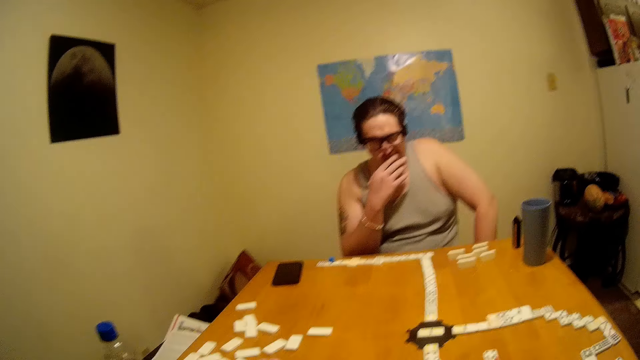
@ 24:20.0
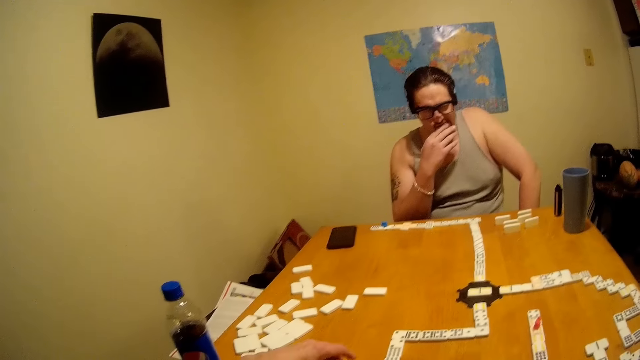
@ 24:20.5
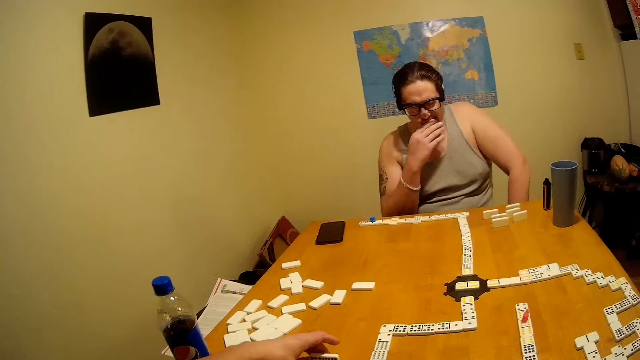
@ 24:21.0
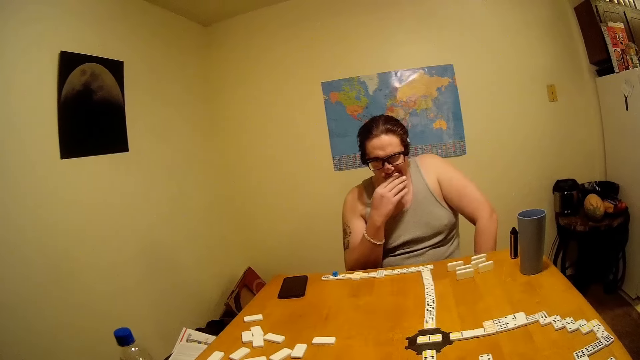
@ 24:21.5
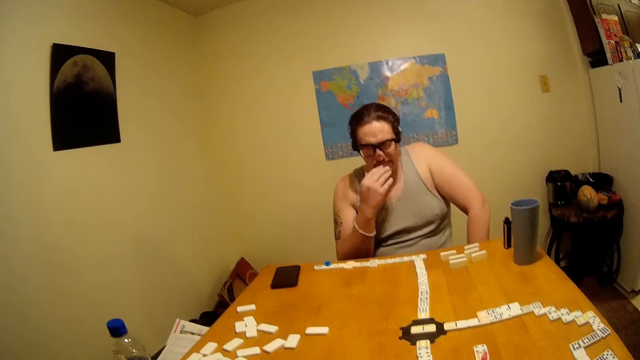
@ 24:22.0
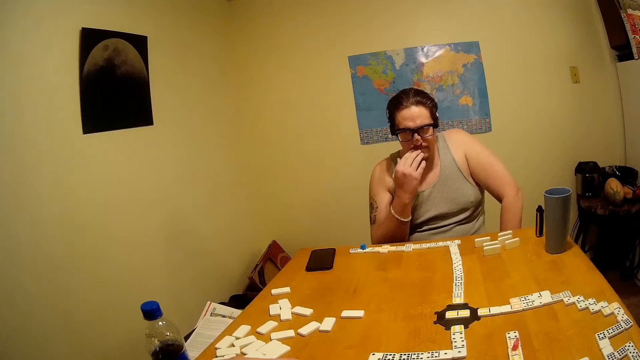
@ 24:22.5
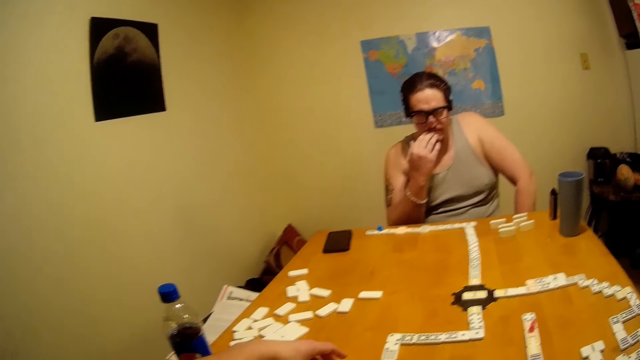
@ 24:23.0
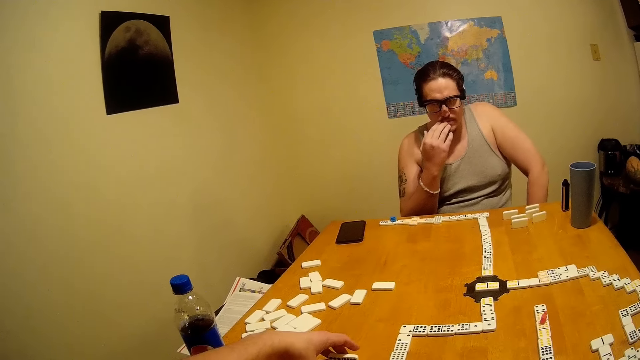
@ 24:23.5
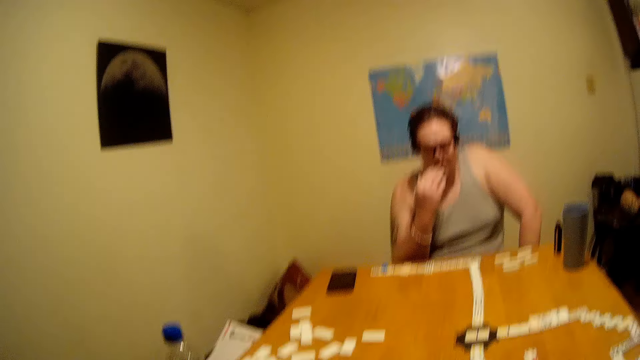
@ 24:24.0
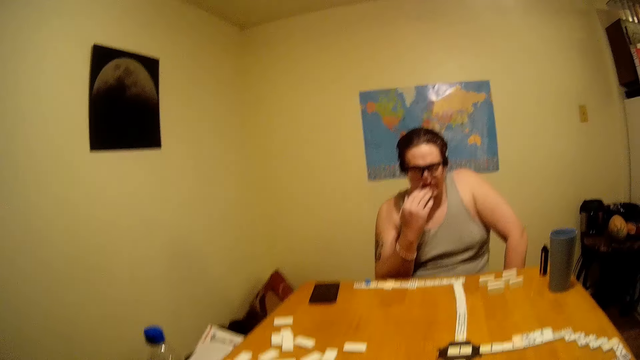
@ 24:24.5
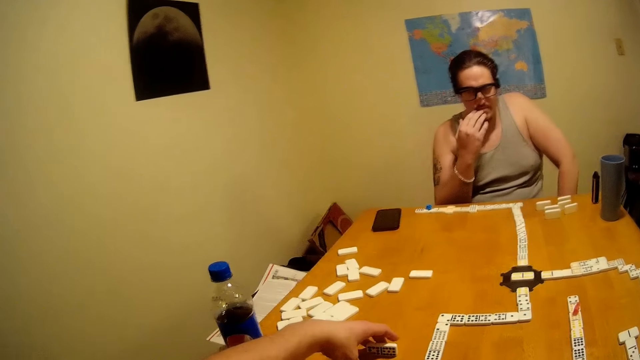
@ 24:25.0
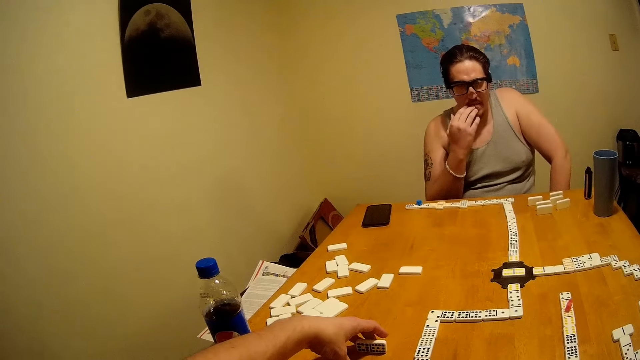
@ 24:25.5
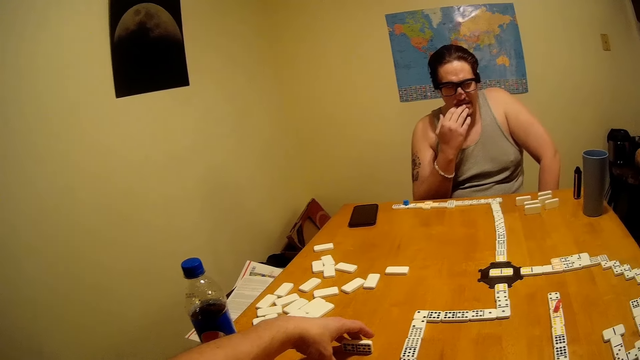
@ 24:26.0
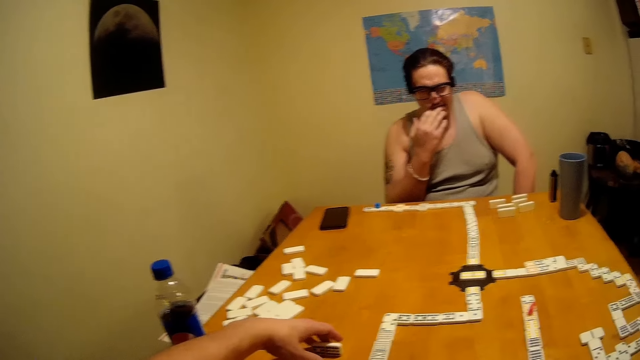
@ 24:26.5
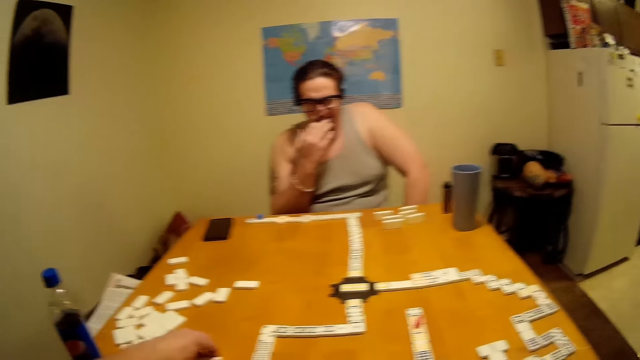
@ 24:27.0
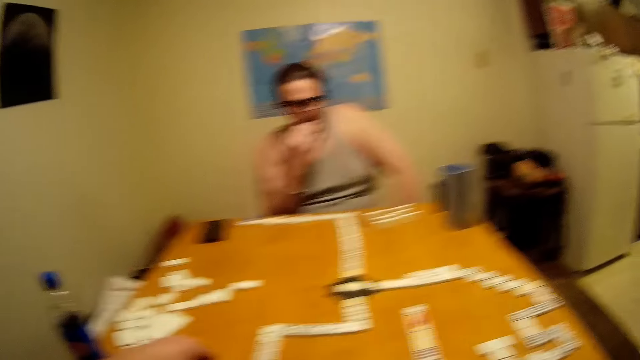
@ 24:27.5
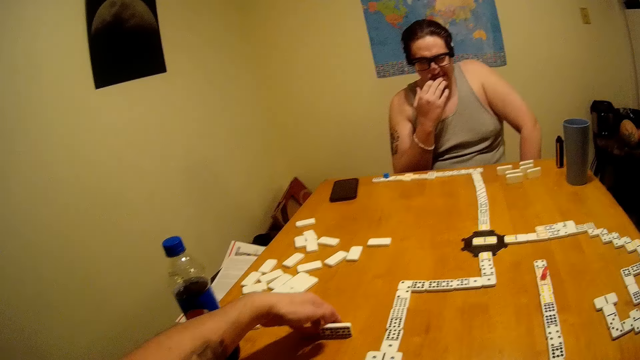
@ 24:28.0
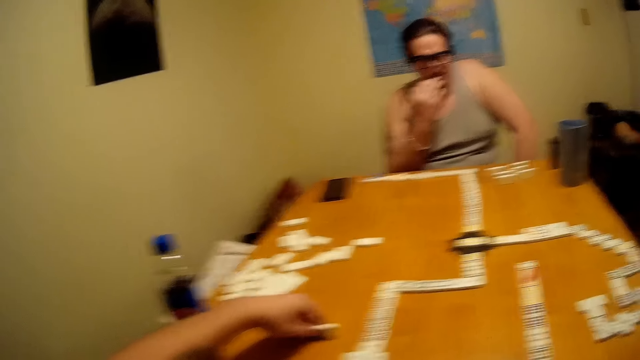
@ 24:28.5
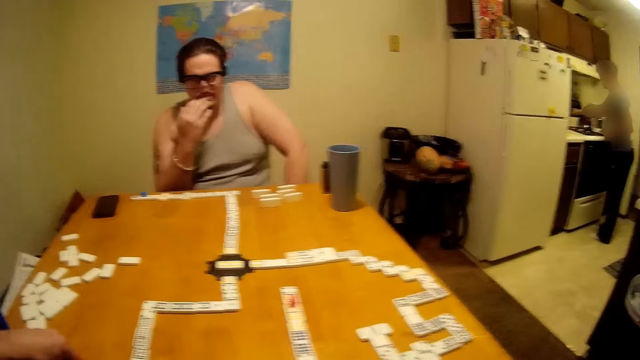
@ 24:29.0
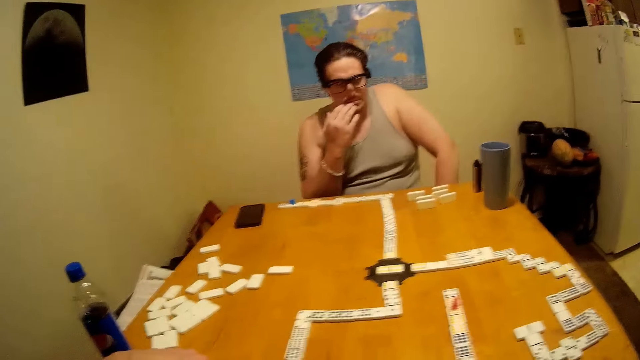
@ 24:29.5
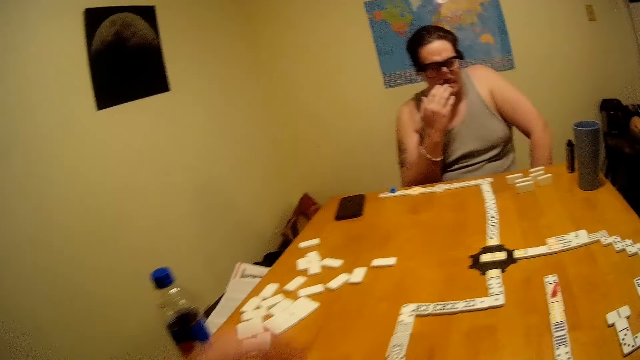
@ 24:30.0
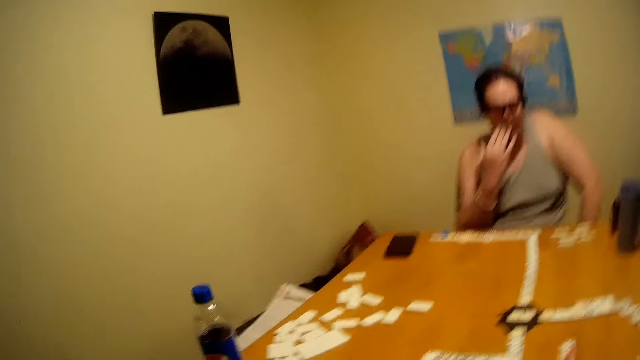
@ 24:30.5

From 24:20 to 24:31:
The camera wearer talks. They pick up a domino. They talk. They pick up the domino.

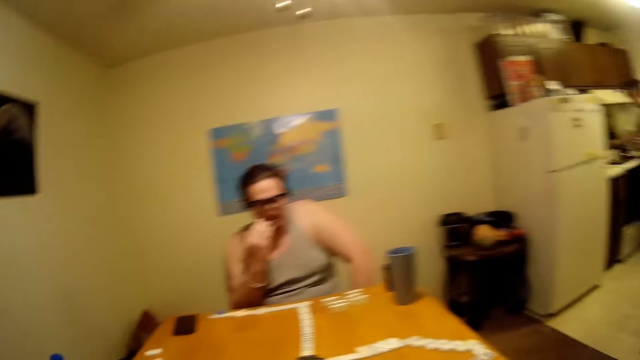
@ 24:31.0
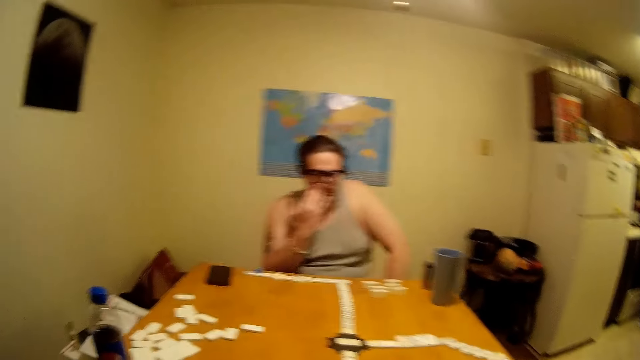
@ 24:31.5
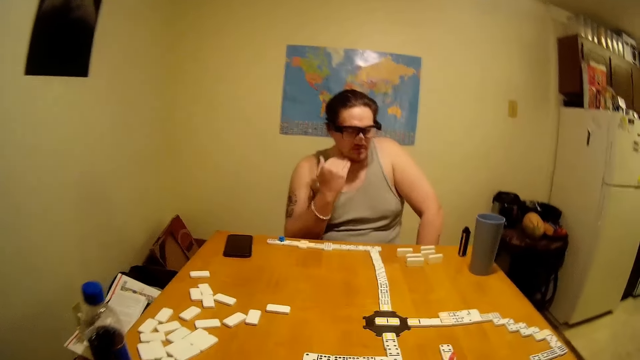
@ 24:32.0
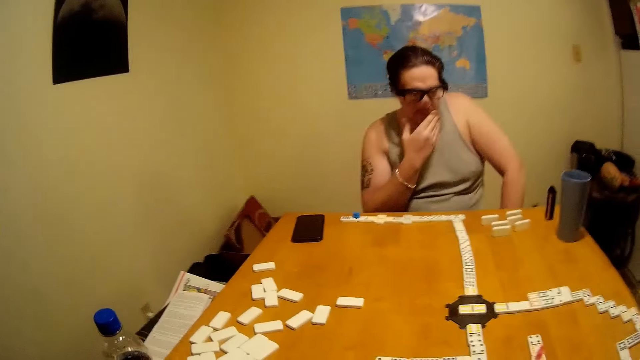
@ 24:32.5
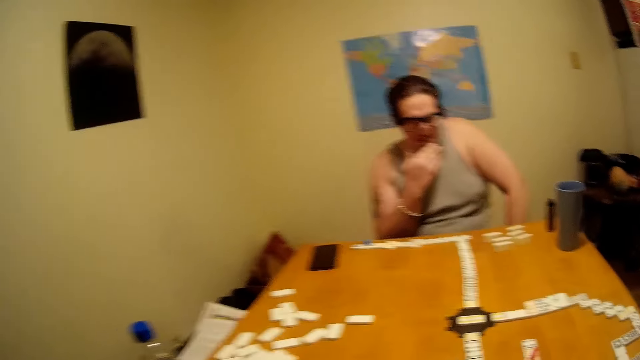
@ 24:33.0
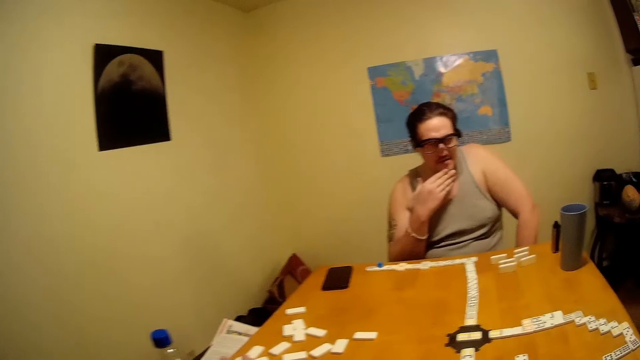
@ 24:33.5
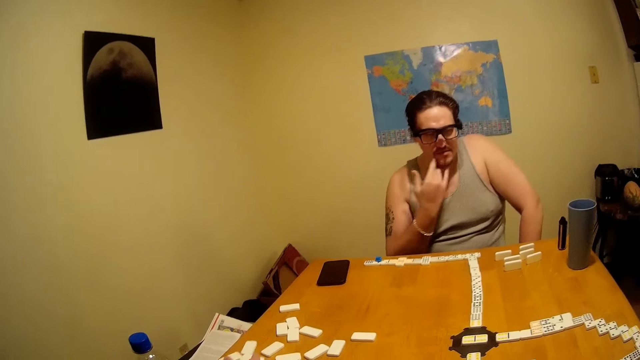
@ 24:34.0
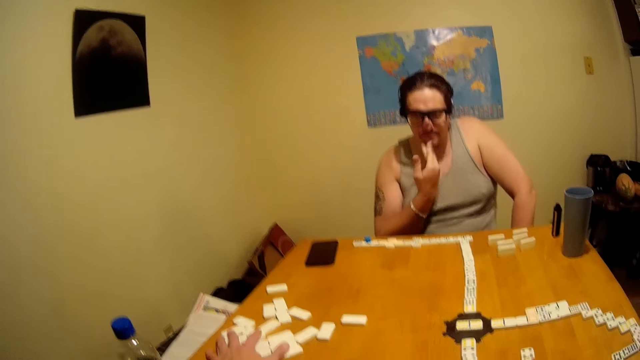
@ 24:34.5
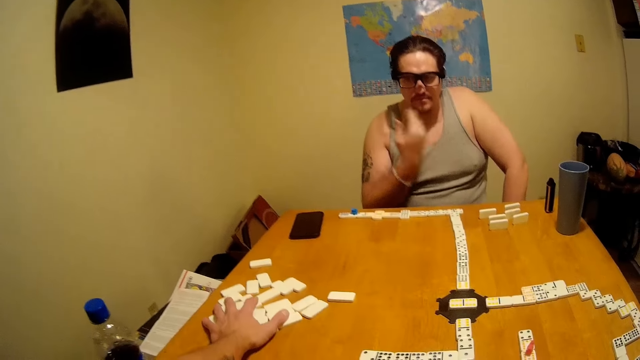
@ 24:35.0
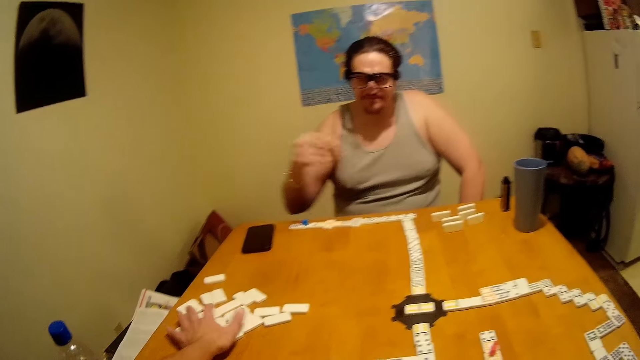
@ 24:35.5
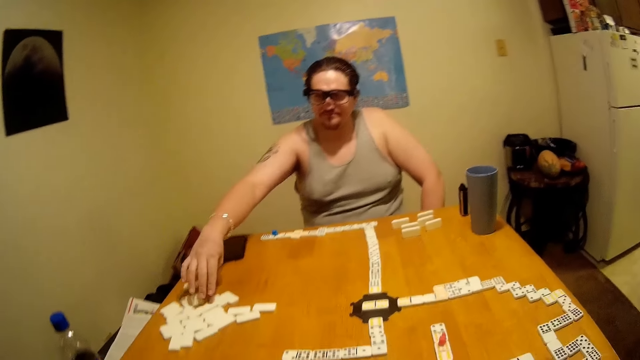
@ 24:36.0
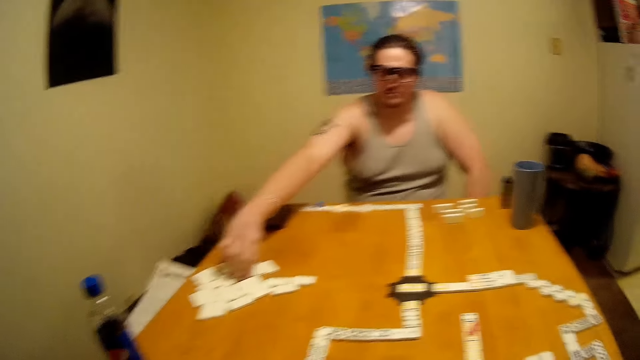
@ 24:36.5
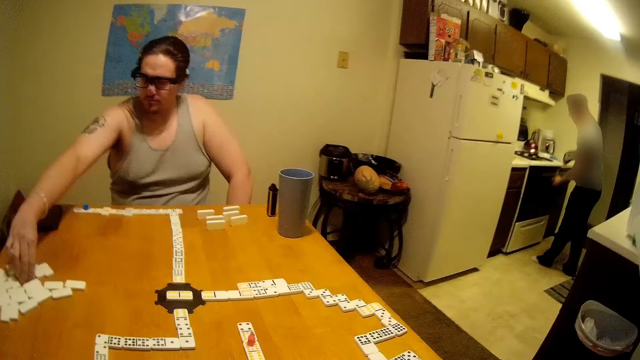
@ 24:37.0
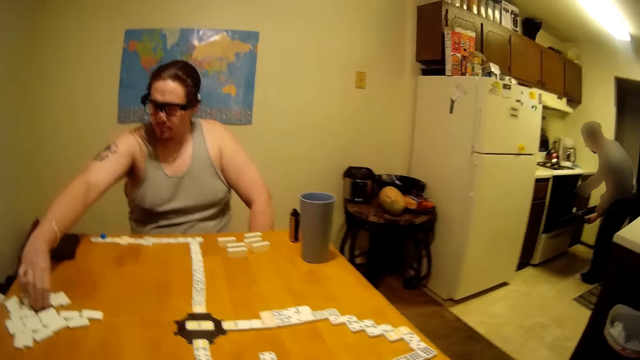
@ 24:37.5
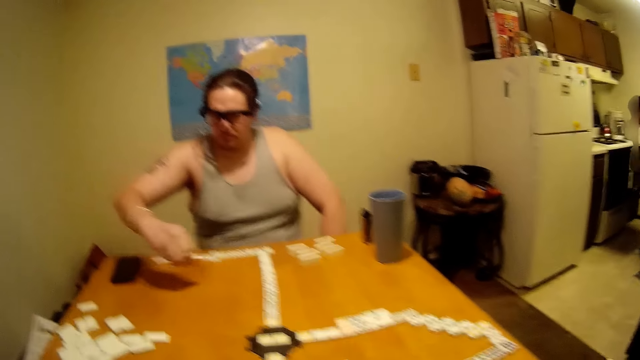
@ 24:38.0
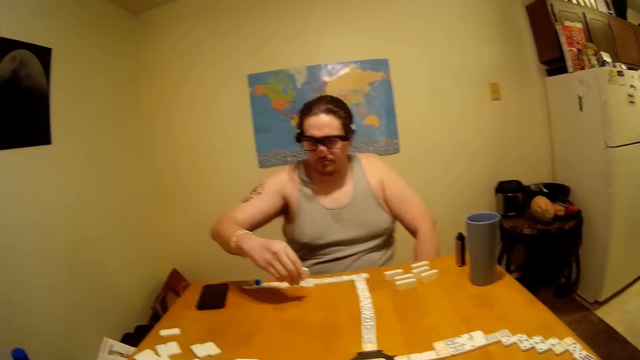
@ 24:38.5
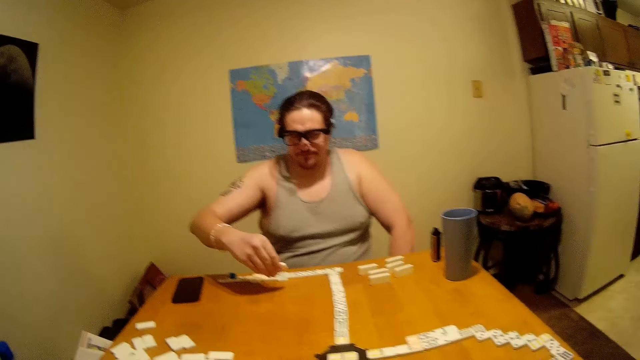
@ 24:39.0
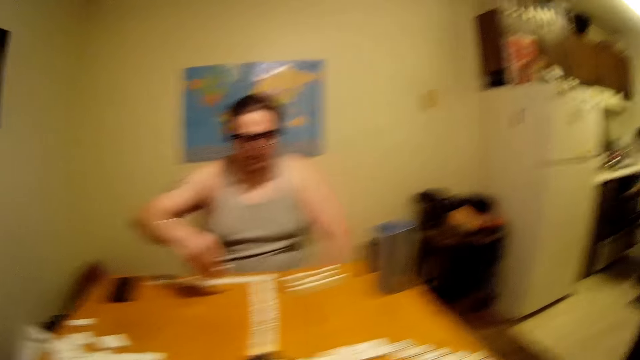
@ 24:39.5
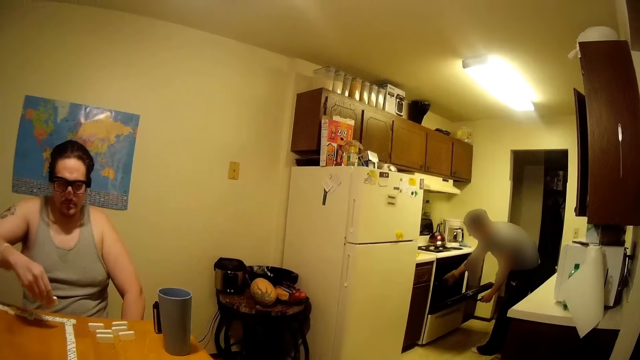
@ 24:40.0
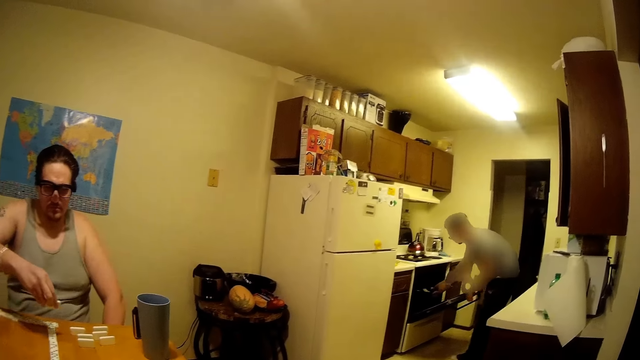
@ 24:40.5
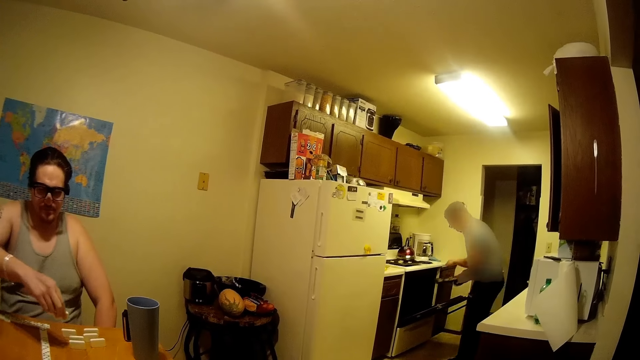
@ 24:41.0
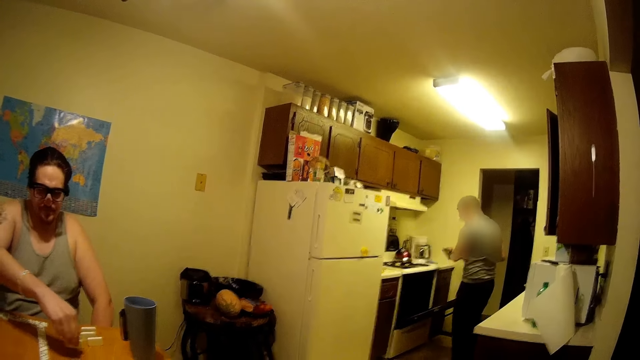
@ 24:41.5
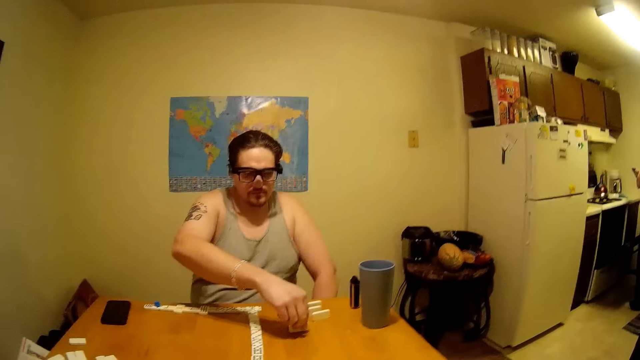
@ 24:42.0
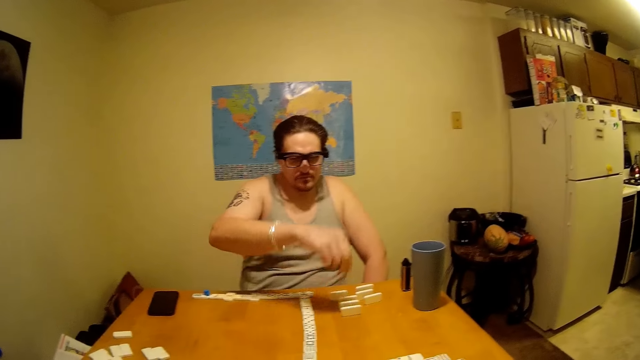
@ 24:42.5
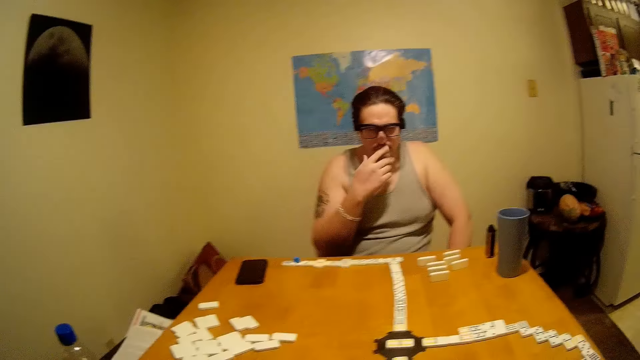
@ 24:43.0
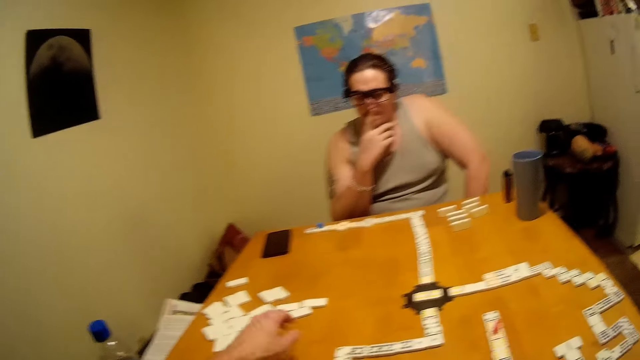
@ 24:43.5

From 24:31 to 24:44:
The camera wearer talks. A person touches their mouth. The camera wearer checks his dice. They pick up a domino. Another person scratches his beard. The first person picks up the domino. A third person appears removing something on the oven. The first person puts the domino on the table.
